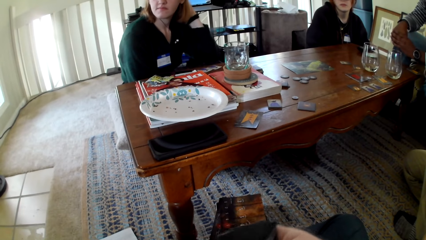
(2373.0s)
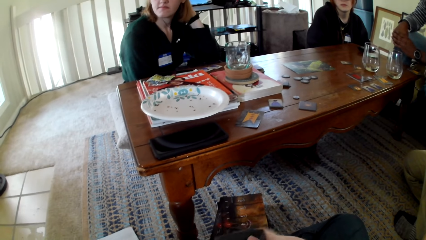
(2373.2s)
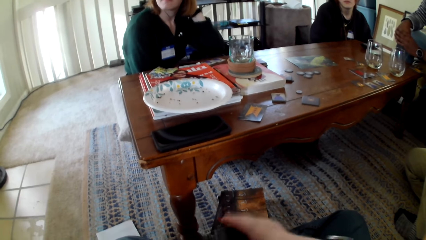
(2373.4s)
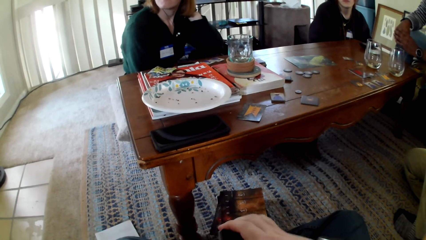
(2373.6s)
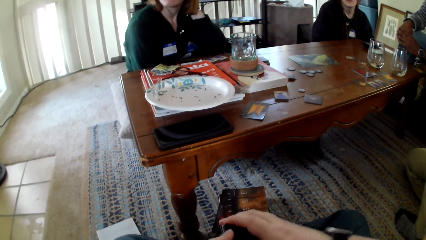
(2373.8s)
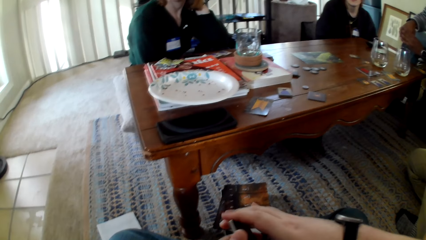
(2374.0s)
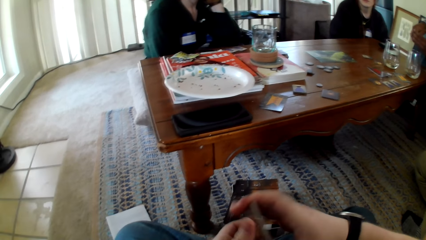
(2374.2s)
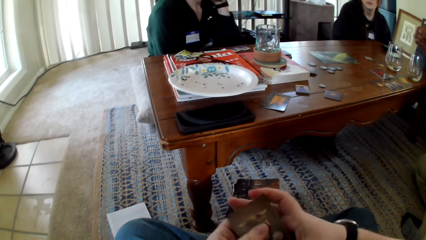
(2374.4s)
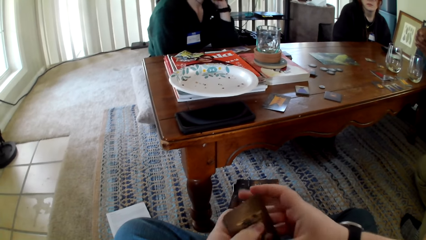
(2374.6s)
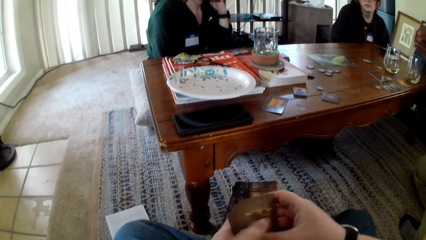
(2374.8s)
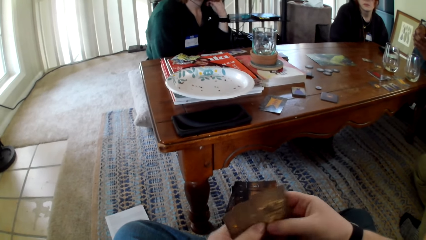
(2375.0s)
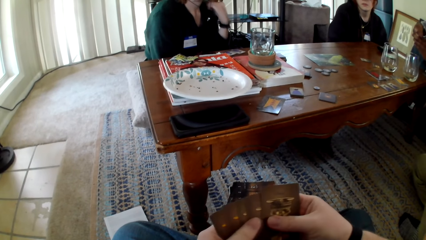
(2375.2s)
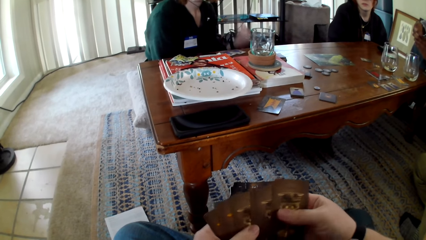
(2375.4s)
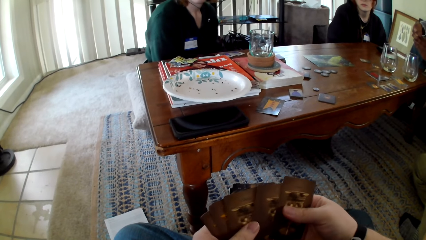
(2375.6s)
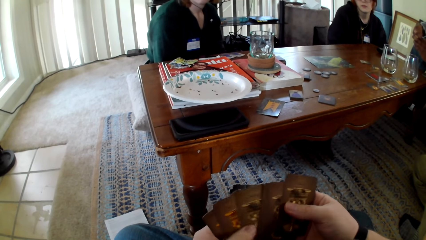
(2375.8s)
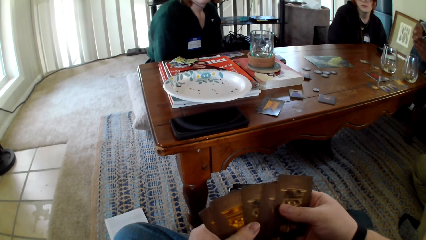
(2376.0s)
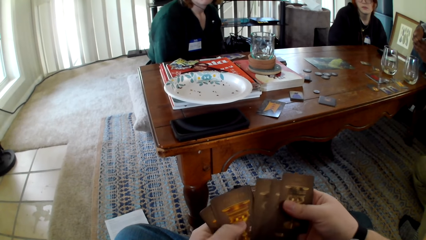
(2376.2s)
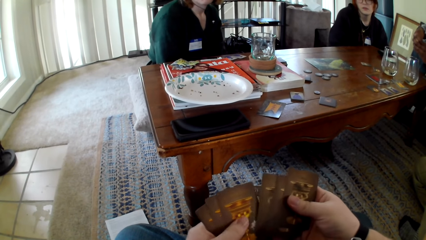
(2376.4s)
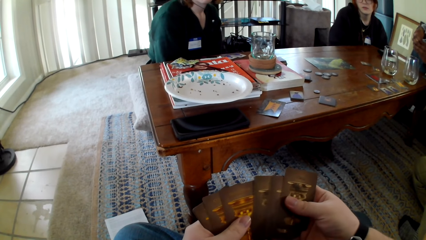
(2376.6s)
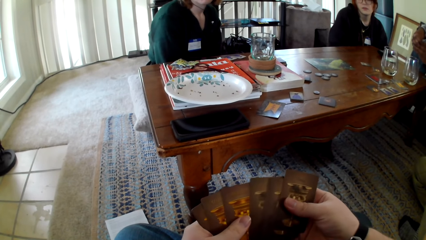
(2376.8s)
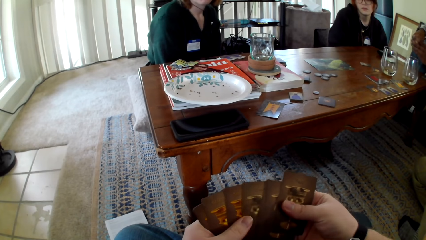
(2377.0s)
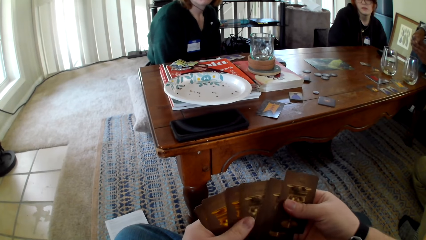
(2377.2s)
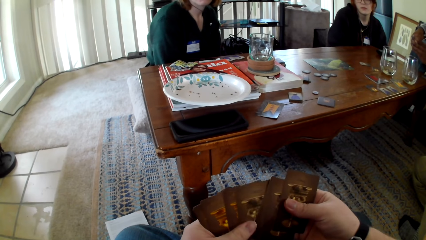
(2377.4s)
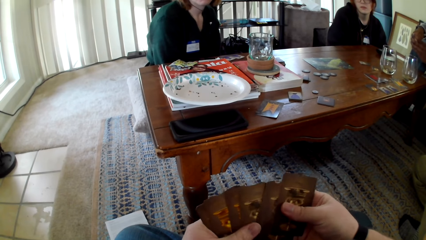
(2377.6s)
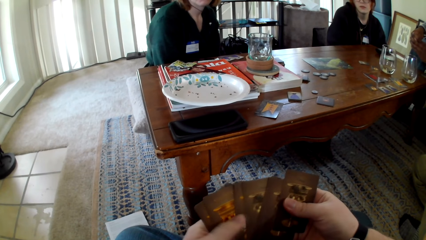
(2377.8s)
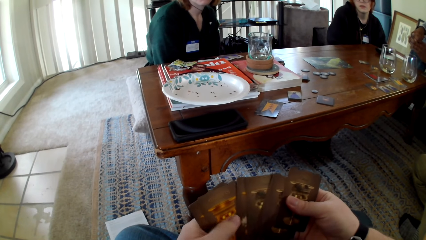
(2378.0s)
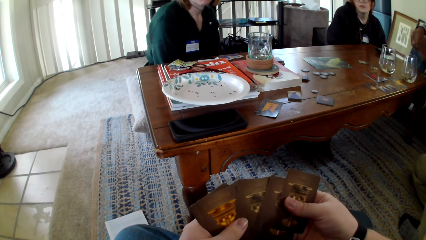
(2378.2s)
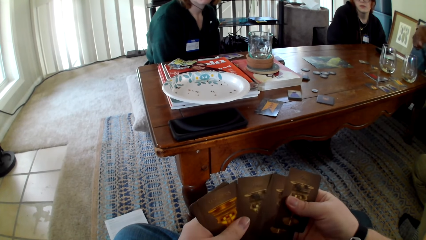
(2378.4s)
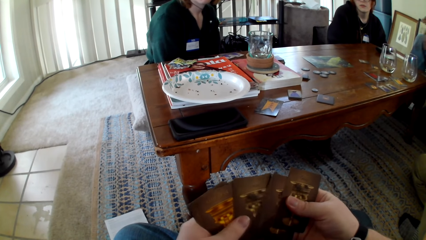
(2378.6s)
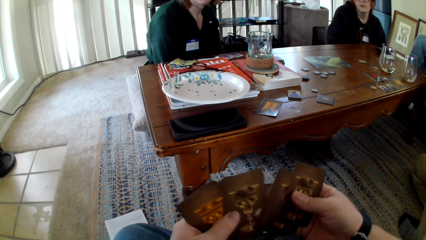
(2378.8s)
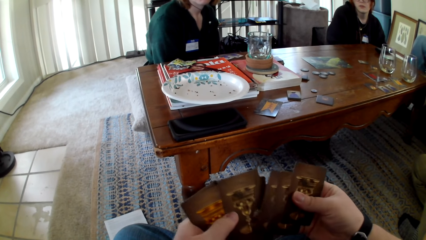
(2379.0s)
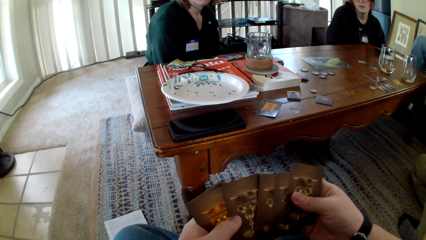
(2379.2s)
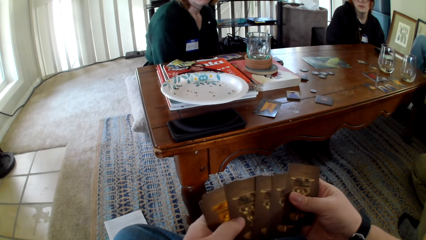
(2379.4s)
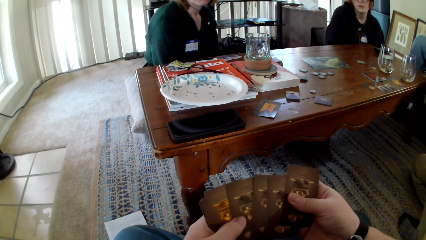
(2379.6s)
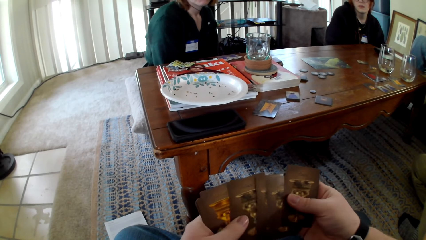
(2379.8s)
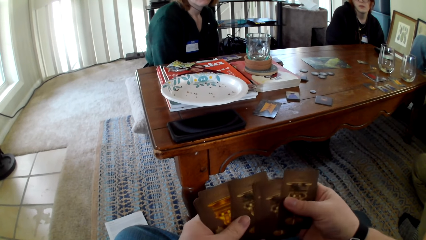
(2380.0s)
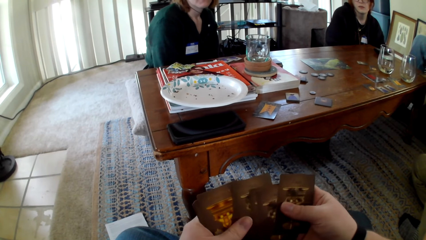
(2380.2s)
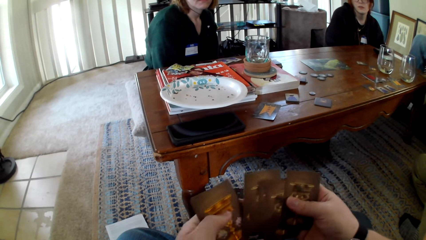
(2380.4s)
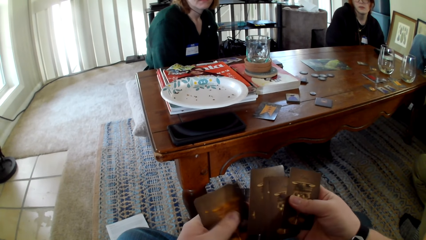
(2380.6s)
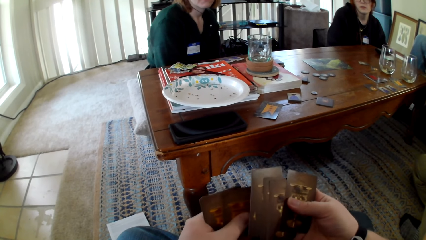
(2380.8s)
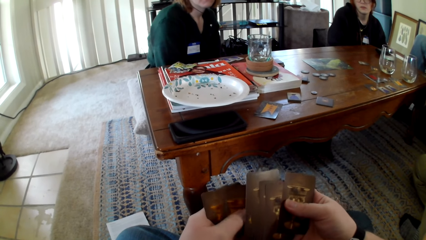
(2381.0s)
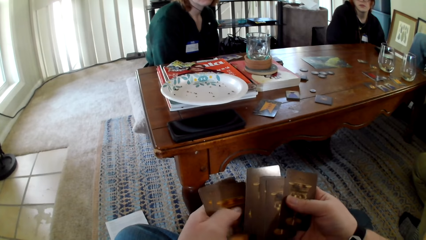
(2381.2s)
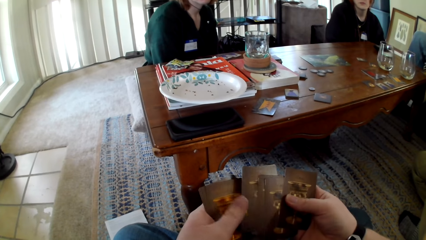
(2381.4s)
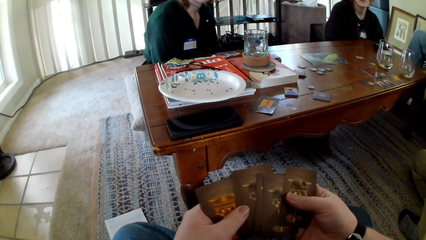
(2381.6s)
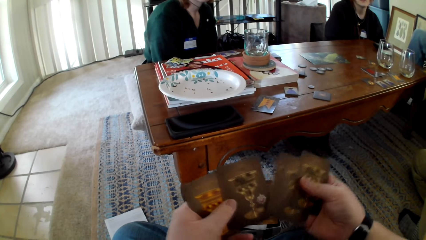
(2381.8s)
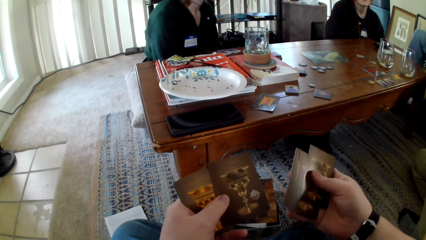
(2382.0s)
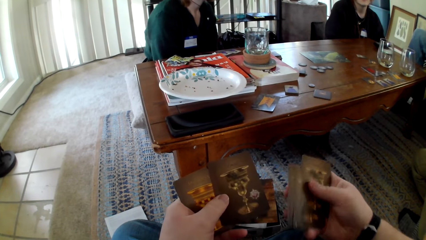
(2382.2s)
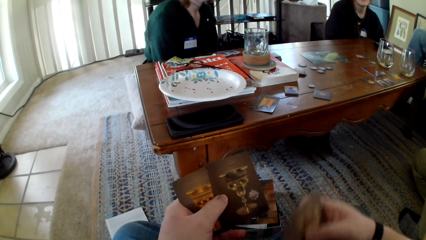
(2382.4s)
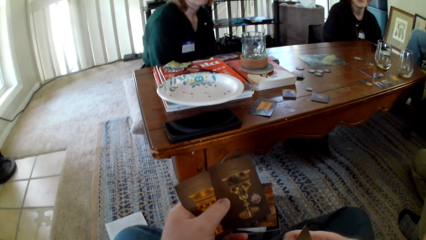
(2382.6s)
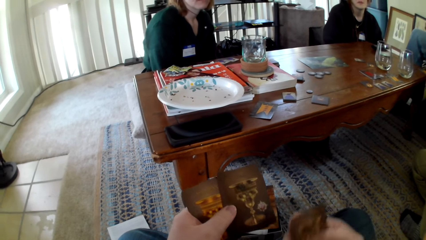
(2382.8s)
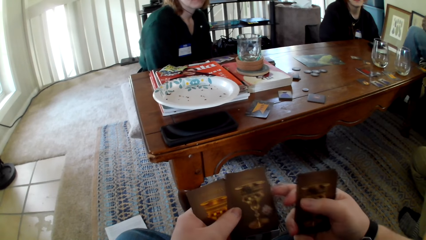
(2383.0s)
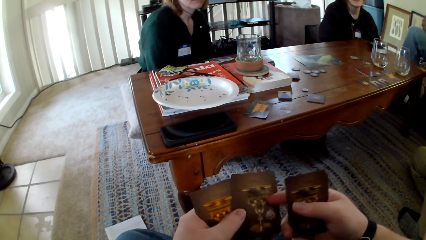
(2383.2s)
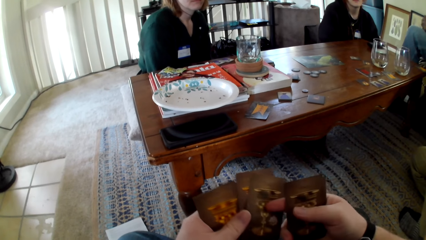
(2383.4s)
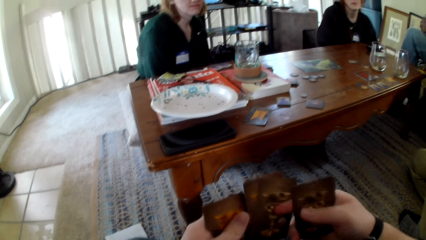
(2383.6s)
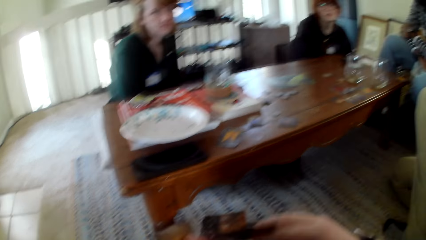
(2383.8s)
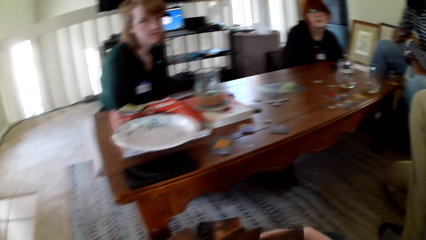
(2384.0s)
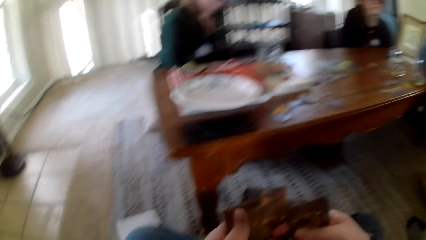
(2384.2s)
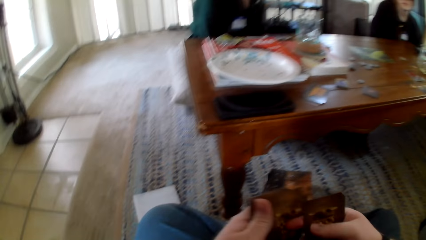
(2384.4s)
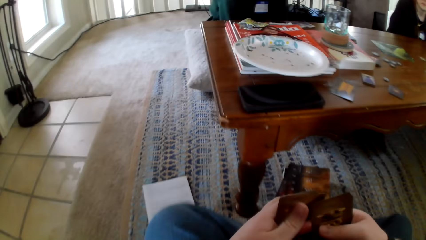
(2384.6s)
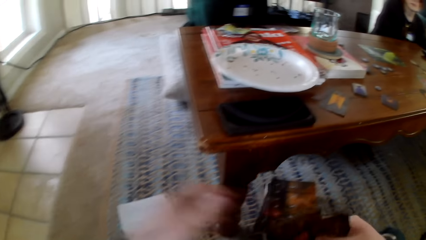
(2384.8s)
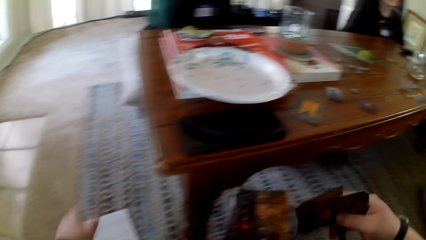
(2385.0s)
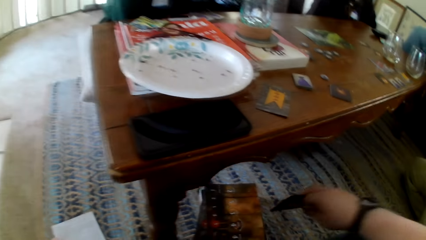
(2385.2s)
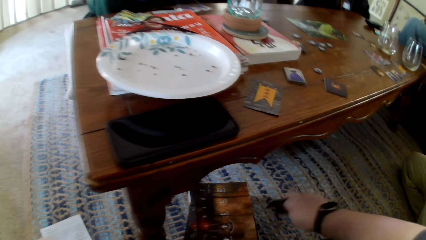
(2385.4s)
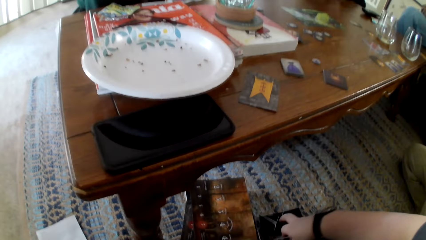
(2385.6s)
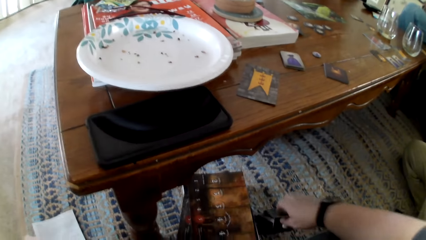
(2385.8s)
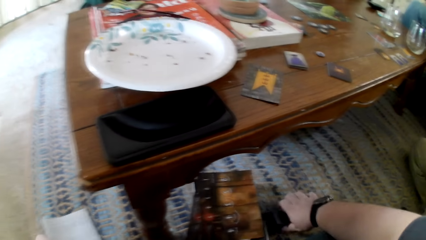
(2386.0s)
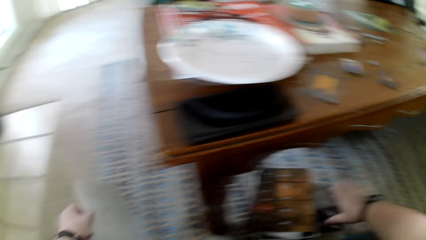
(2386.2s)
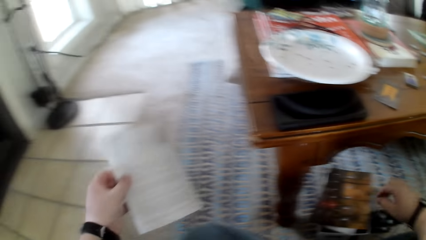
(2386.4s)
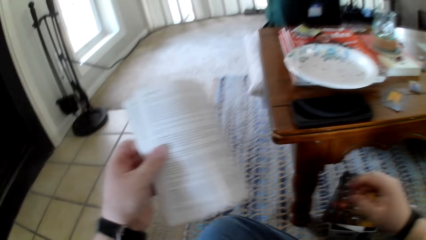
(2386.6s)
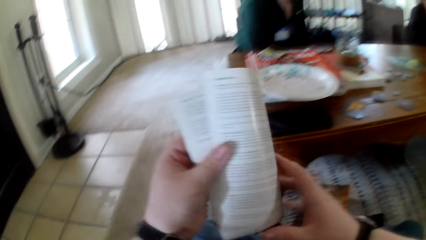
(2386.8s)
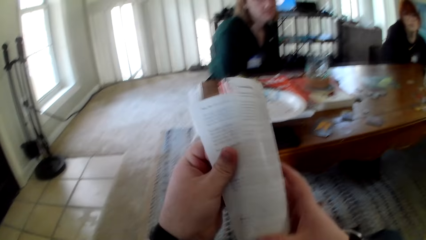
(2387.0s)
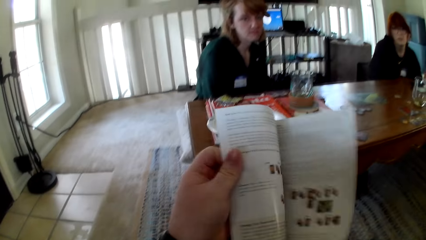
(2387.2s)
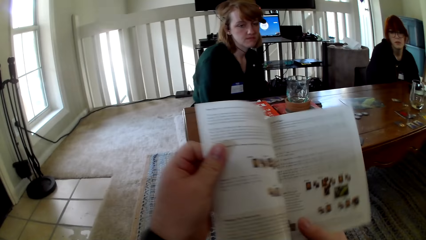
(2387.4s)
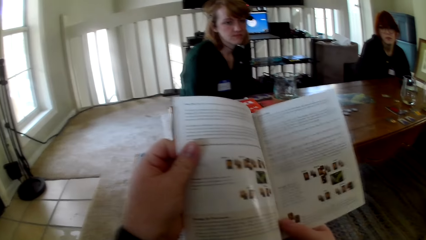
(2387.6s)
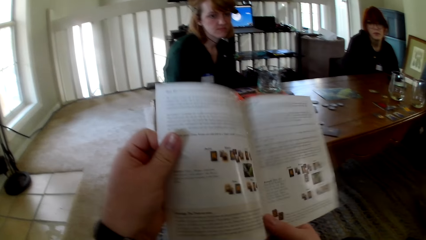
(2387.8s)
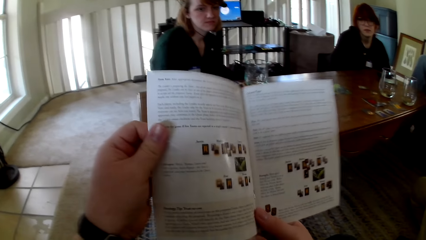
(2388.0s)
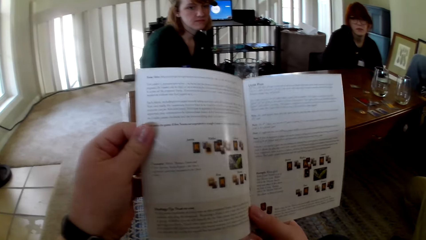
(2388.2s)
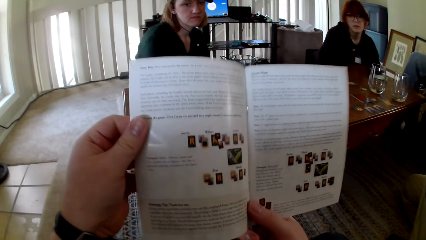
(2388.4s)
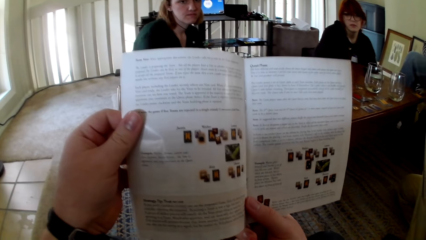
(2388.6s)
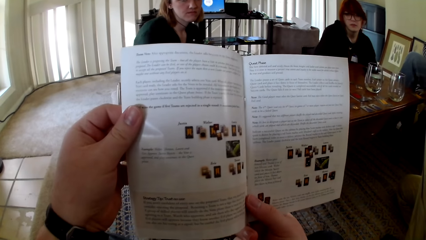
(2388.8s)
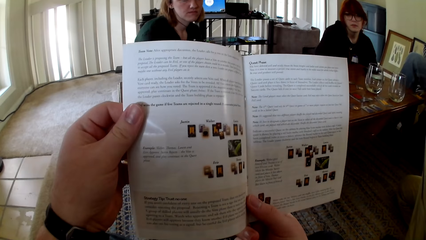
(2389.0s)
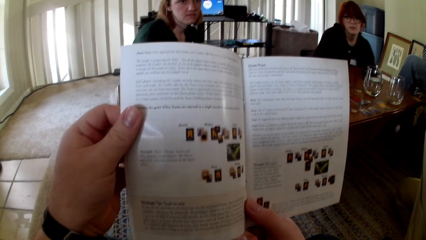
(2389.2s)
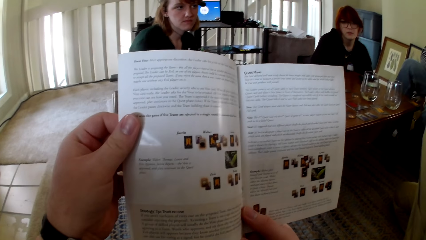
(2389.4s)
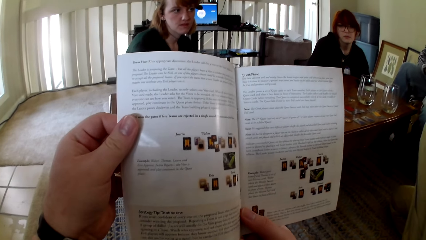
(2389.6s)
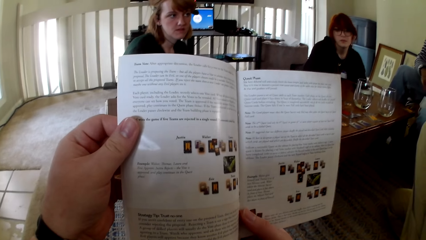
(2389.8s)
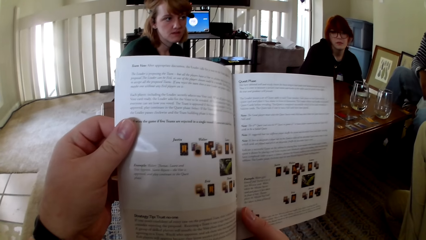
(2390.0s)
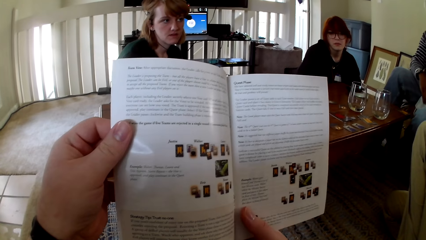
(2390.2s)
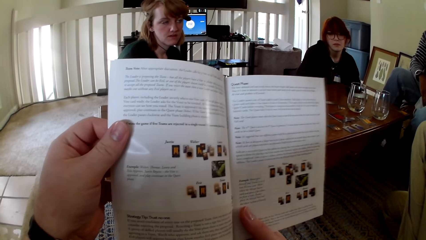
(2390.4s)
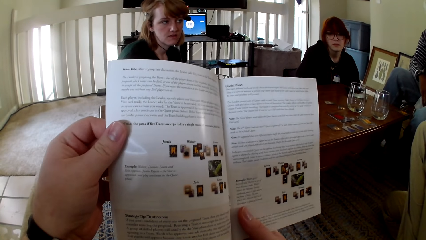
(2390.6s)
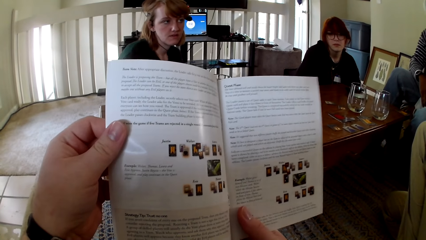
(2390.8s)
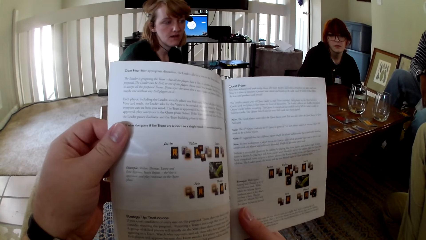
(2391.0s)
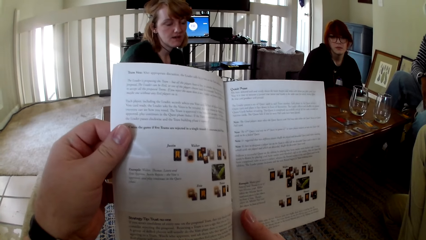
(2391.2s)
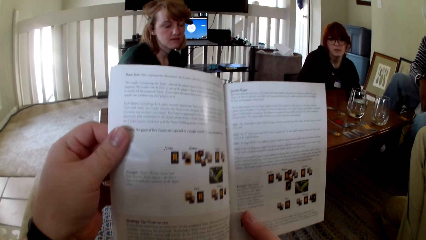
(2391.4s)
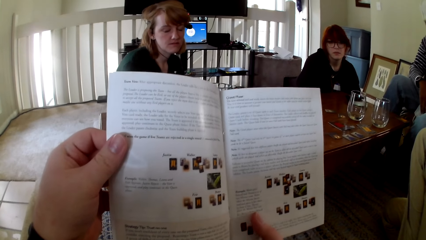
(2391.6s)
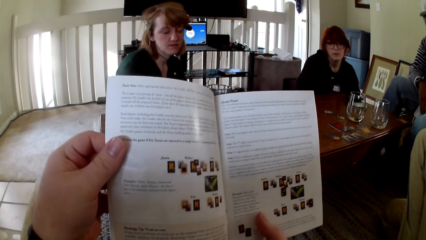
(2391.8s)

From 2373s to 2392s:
The camera wearer touches the cards. He checks the cards. He pulls his hand off the cards and puts the cards on the table. He picks up a pamphlet and opens the pamphlet. He touches the book. He reads the pamphlet.
